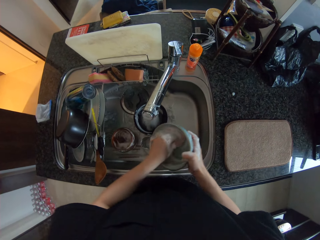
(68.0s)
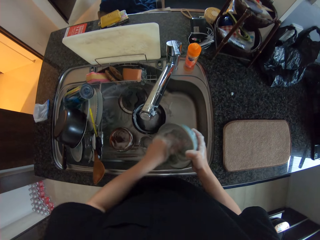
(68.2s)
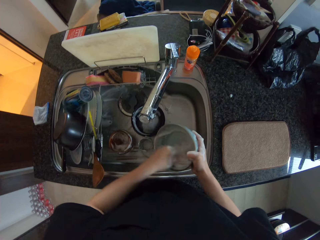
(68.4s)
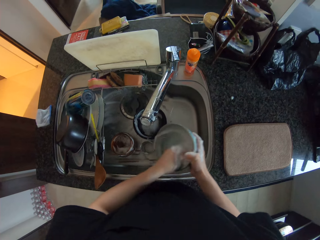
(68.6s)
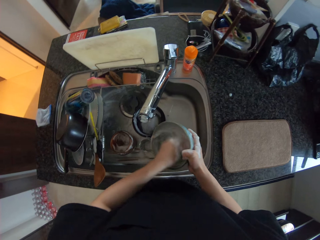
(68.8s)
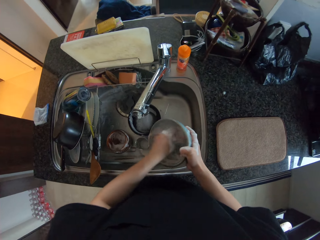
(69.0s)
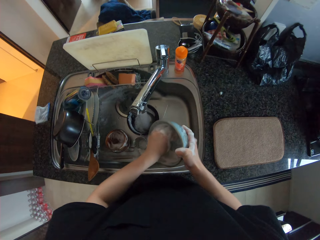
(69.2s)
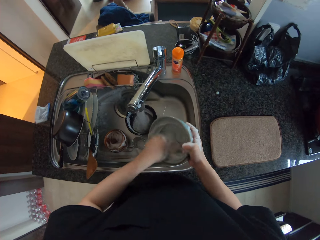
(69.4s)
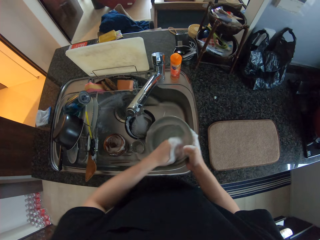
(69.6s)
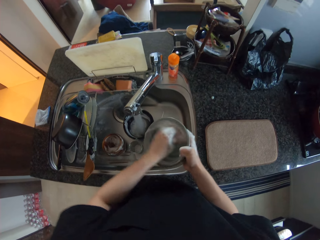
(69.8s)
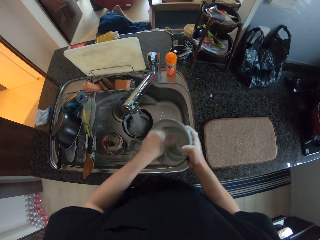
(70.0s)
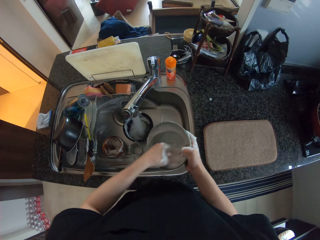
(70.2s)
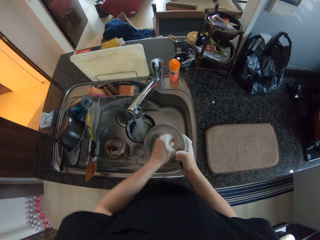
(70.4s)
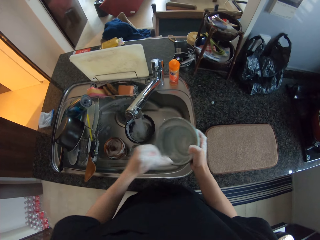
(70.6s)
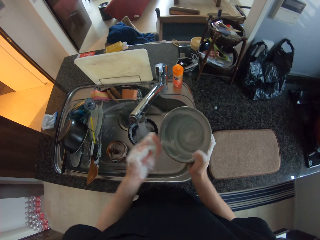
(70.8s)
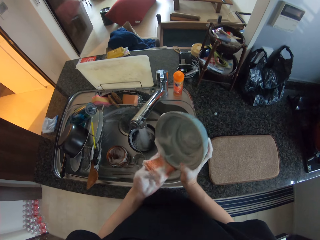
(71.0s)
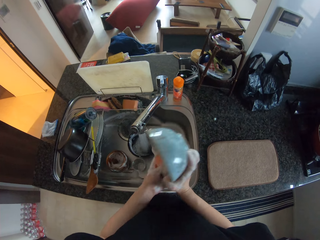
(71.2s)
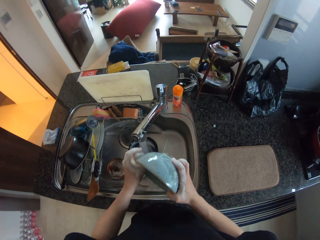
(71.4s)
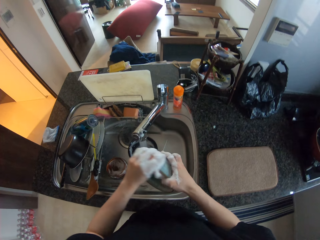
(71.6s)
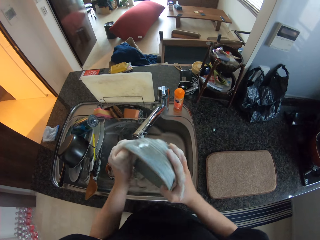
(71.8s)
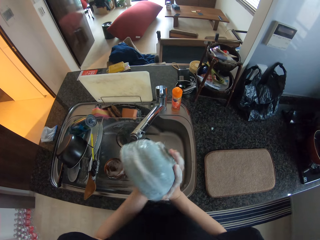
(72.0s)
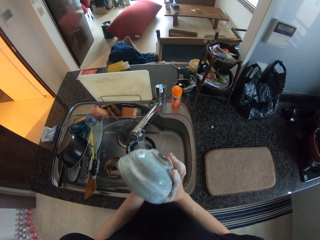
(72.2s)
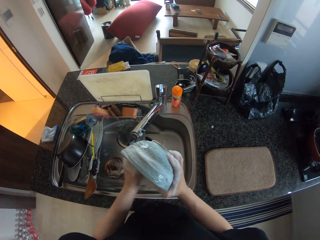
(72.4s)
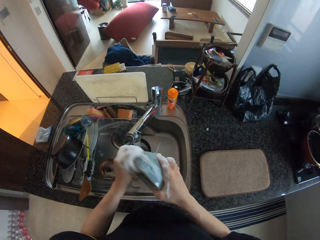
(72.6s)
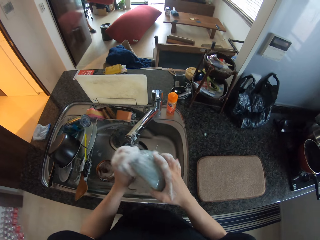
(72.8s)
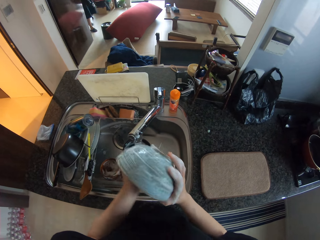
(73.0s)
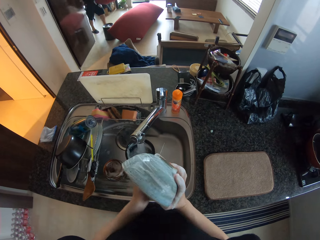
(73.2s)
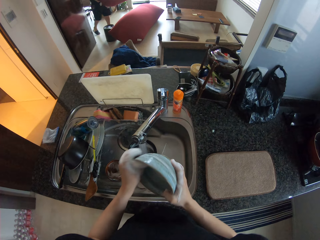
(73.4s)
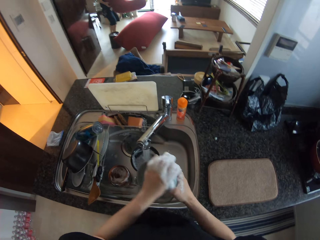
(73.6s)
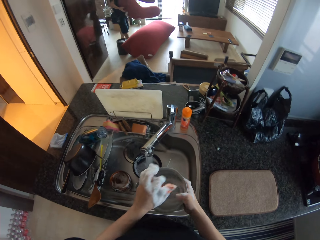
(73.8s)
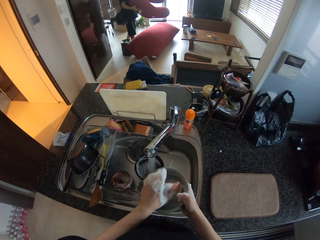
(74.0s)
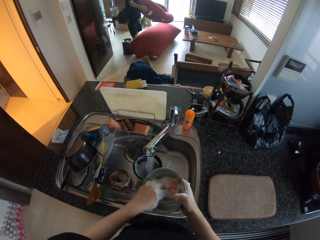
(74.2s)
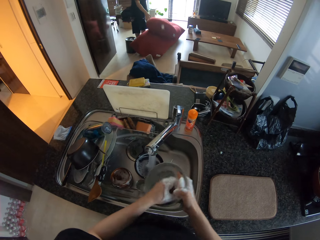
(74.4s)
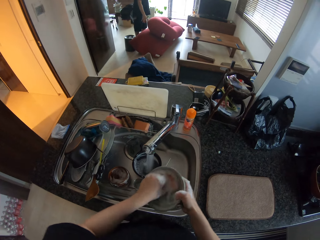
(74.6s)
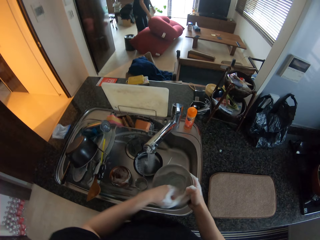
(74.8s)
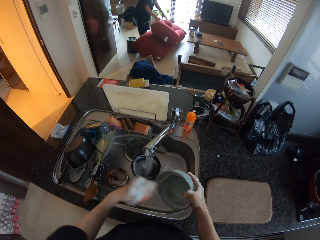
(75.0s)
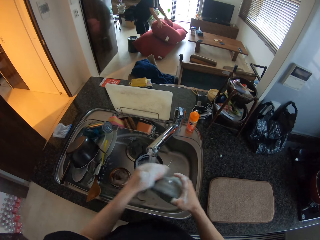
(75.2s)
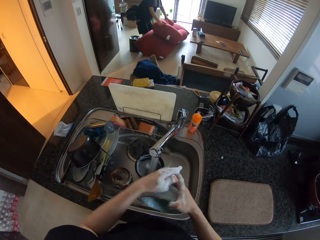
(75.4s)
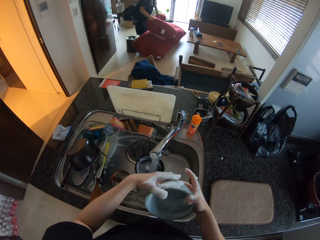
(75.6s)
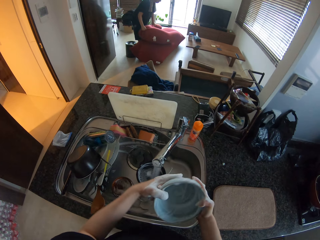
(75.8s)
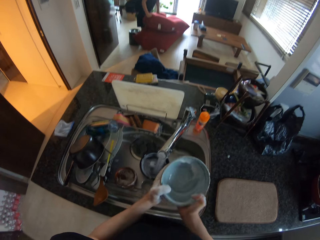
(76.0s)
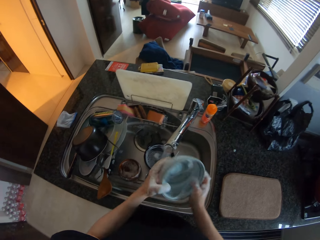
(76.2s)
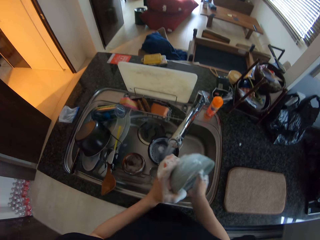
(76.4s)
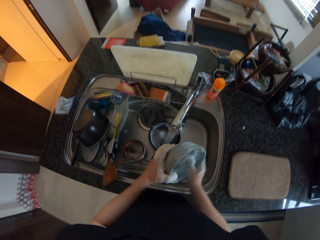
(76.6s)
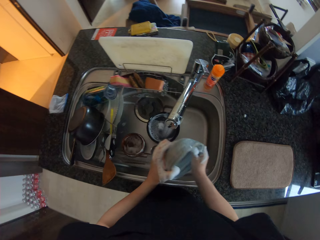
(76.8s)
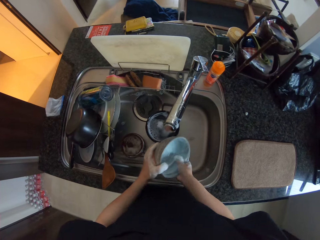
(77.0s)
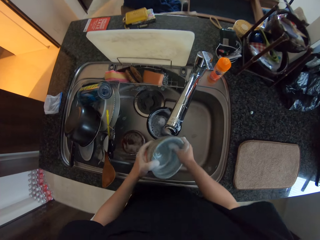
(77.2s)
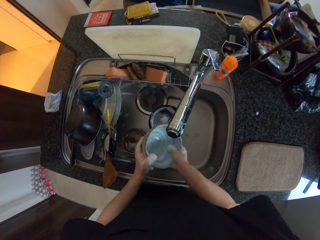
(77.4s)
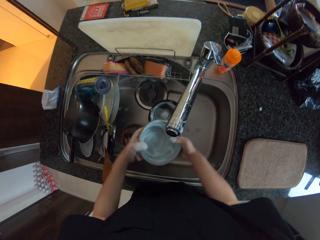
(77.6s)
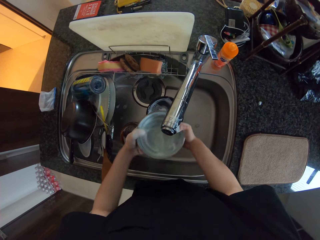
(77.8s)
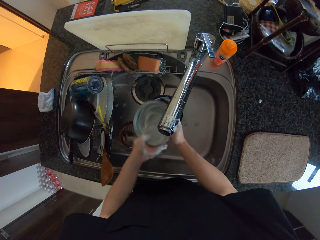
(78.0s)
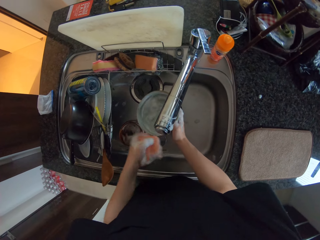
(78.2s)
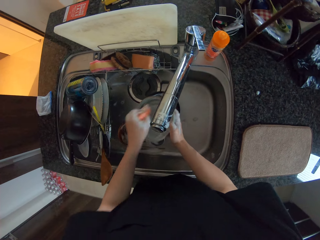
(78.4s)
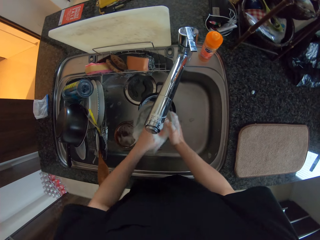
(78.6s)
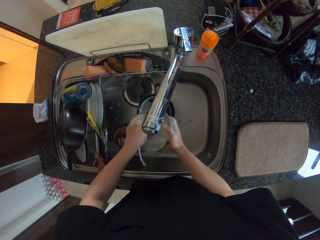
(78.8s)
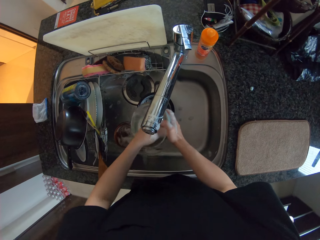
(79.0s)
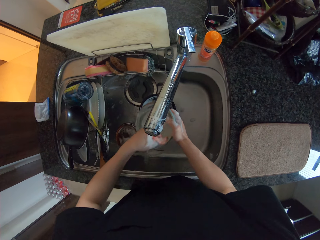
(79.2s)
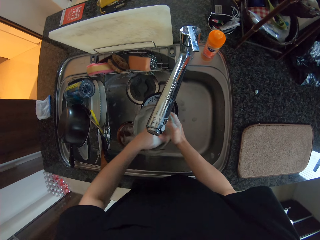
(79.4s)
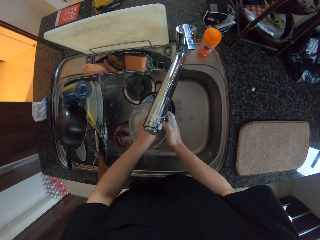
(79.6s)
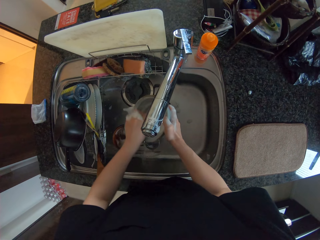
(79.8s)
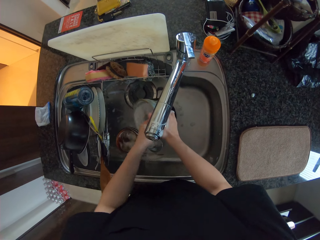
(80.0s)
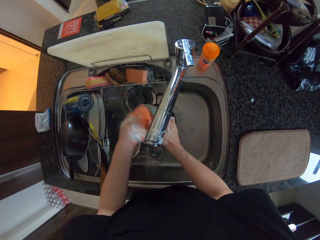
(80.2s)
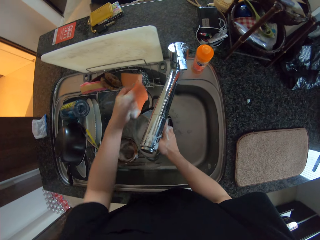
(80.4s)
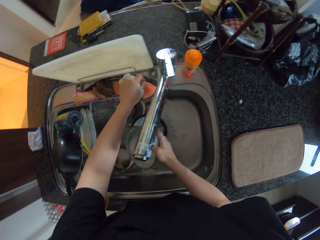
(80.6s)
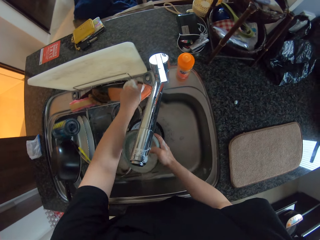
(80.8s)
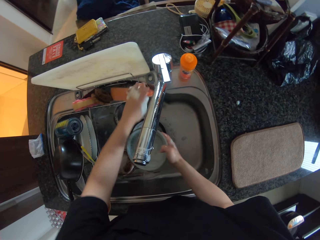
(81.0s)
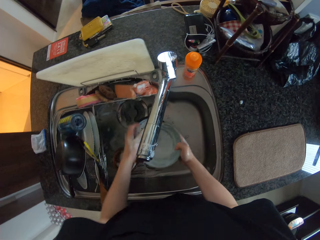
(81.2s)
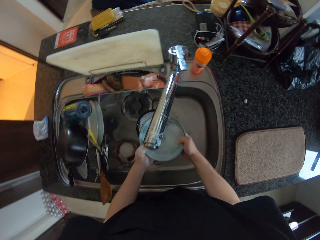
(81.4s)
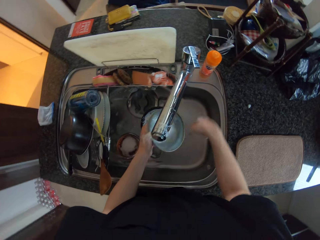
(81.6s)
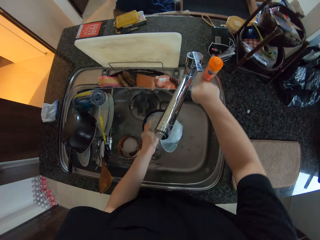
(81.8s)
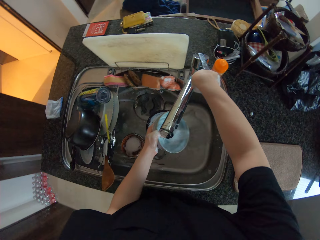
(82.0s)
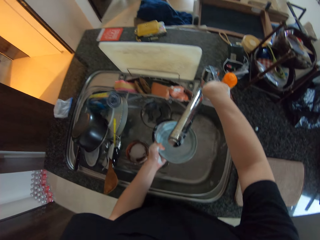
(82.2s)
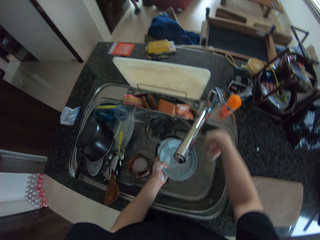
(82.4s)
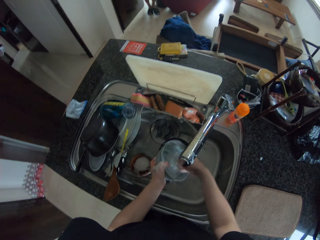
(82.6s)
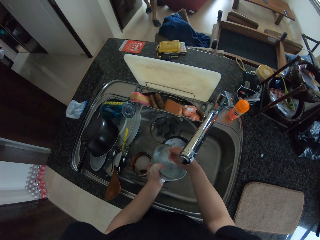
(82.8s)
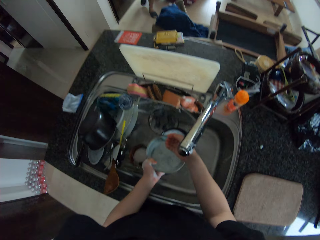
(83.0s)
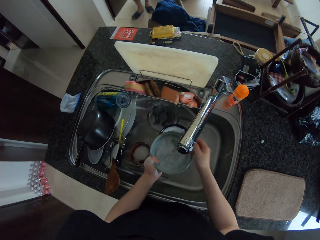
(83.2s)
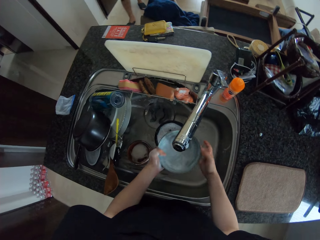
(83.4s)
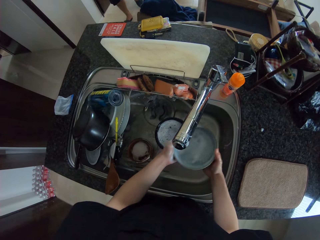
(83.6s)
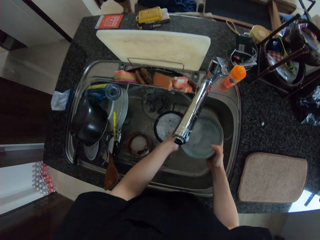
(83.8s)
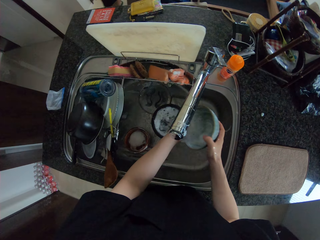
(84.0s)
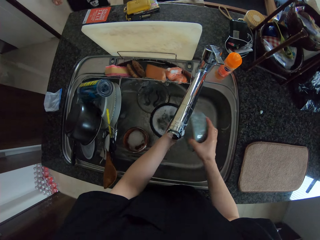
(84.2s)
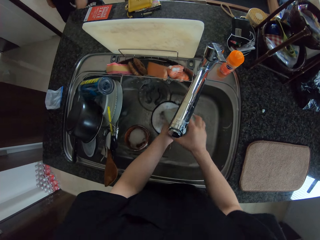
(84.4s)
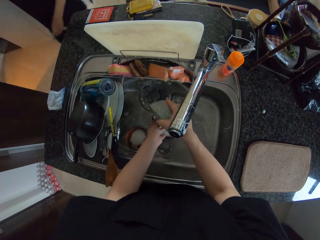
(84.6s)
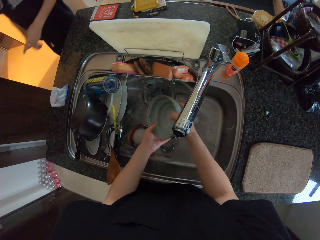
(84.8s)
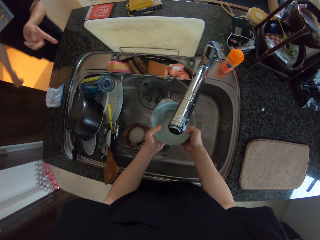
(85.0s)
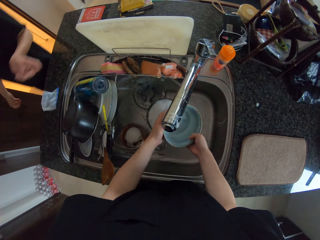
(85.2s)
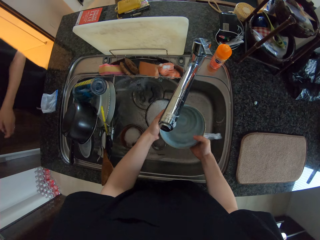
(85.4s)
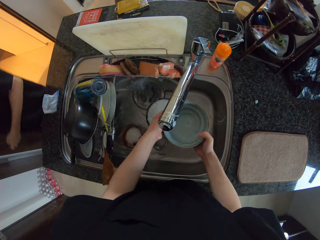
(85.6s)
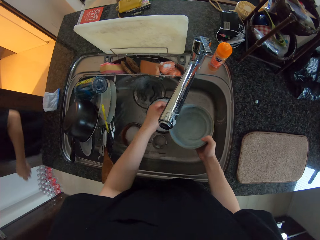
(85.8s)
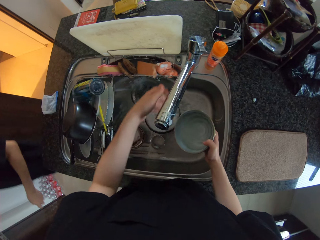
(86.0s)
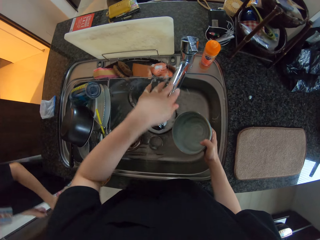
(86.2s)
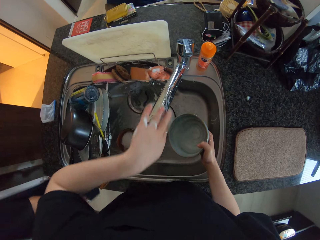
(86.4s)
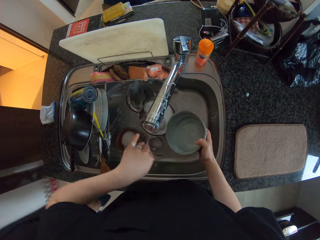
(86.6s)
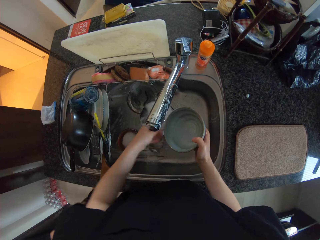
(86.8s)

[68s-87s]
A man puts the pillow down. The camera wearer drops the scrub sponge into the sponge rack. They rinse the bowl under the tap. They communicate with the man. They clean the bowls. The man walks close to the camera wearer.

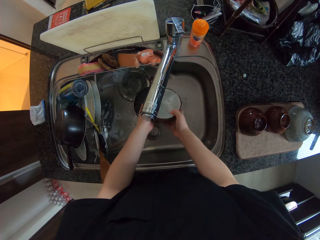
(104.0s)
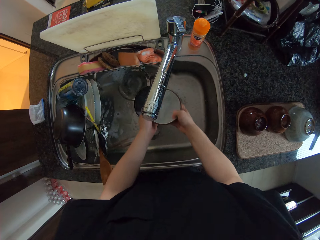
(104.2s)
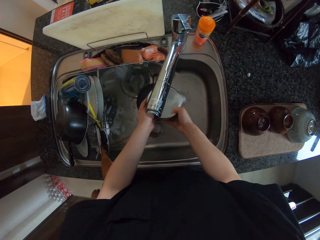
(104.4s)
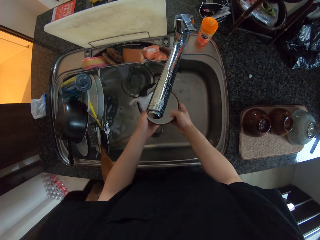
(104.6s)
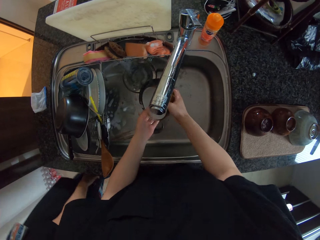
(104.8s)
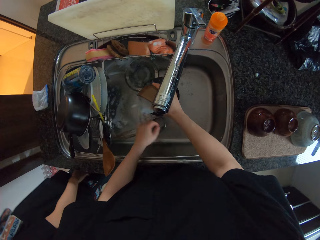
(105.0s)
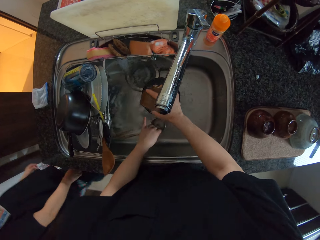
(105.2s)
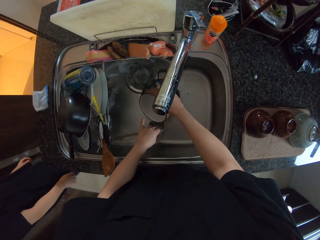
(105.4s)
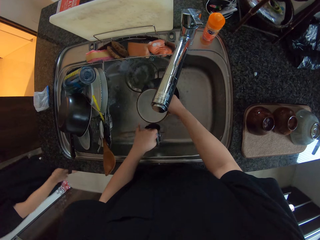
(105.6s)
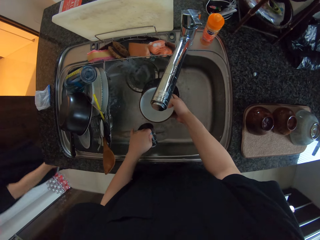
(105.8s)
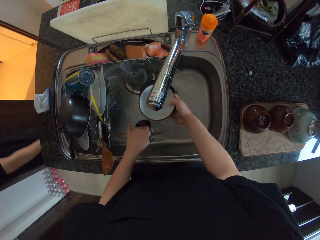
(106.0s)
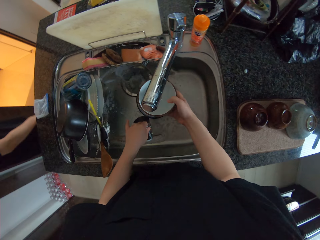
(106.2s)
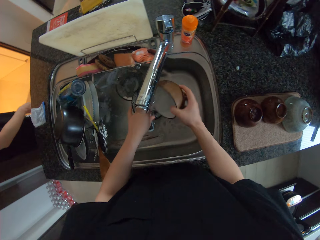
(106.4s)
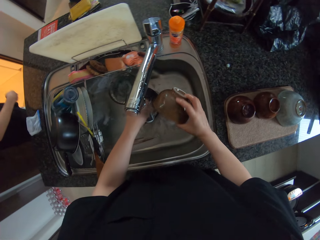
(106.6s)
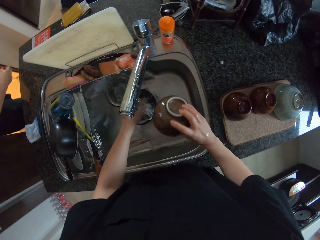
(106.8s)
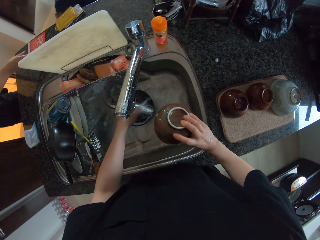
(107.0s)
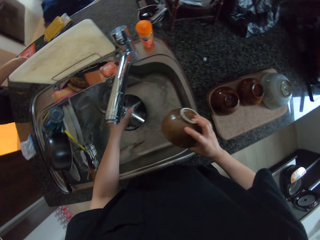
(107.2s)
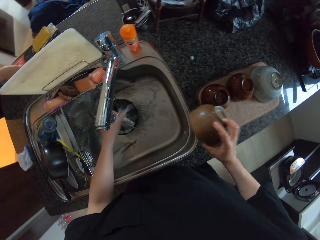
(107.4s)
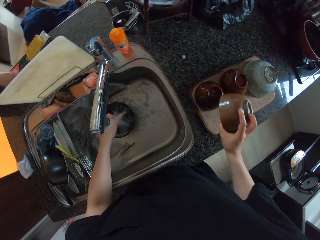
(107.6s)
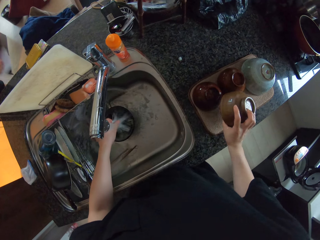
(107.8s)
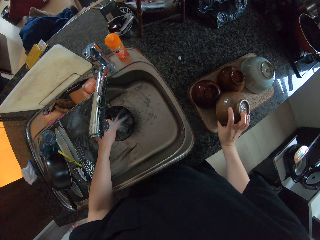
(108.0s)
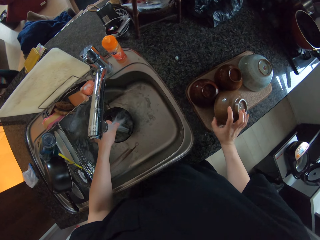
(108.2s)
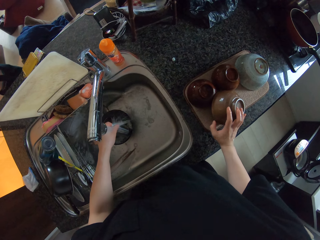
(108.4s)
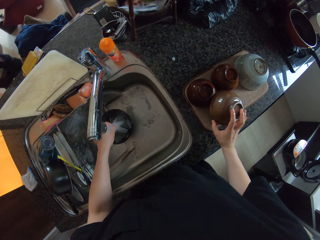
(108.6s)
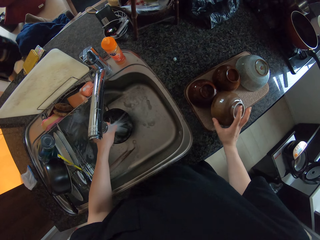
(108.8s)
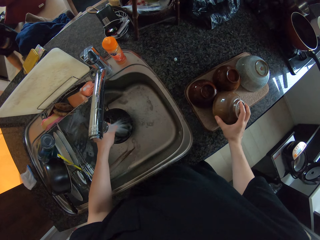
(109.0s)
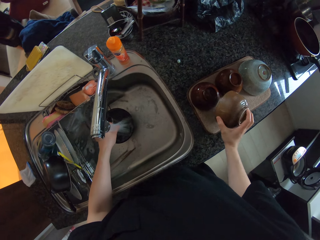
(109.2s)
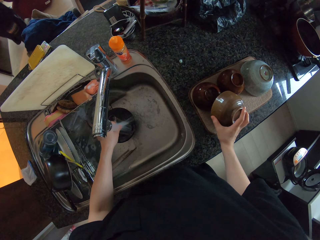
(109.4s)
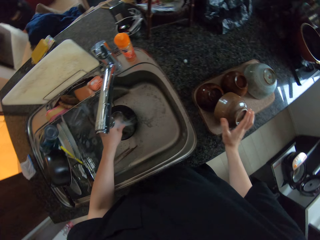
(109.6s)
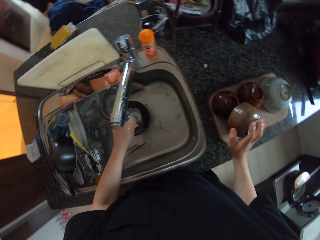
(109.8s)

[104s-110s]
The camera wearer passes the bowl under the tap from his left hand to his right hand. He cleans the bowl. He picks up a cup from the sink with his left hand. He rinses the cup in his left hand under the tap. A man takes the packet. The camera wearer places the bowl in his right hand on the napkin on top of the table. The man walks away.
